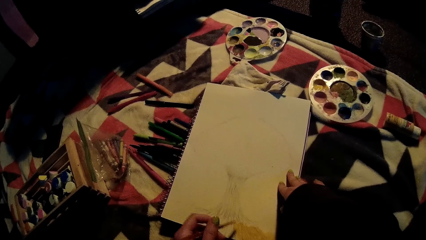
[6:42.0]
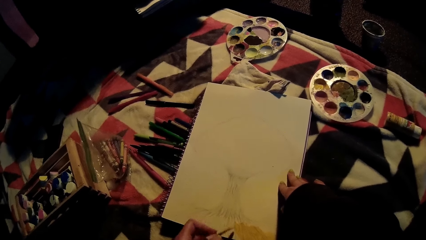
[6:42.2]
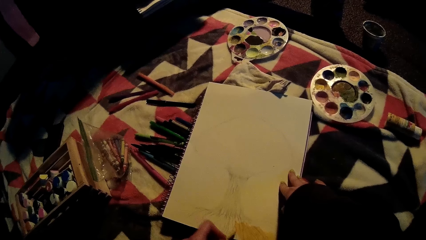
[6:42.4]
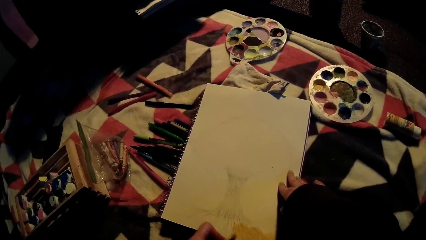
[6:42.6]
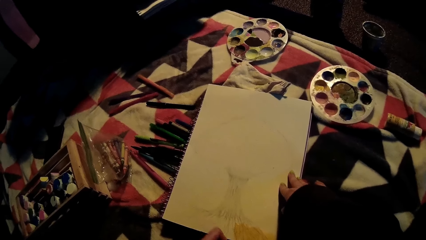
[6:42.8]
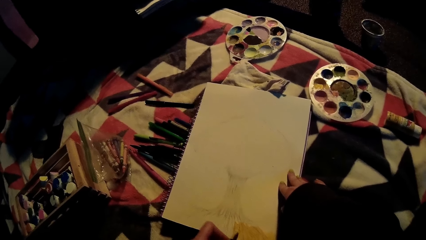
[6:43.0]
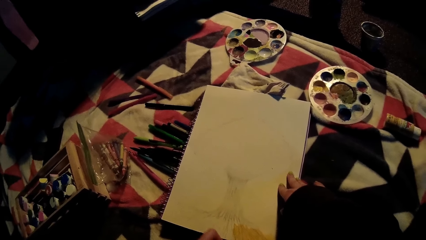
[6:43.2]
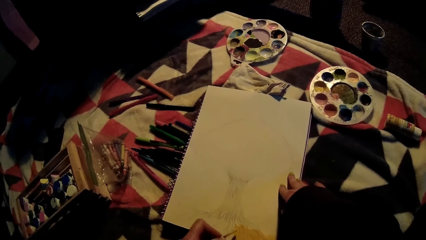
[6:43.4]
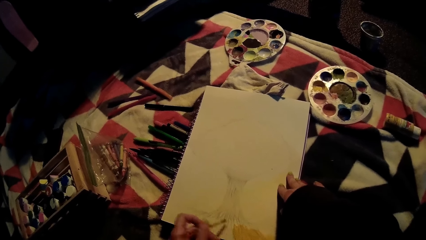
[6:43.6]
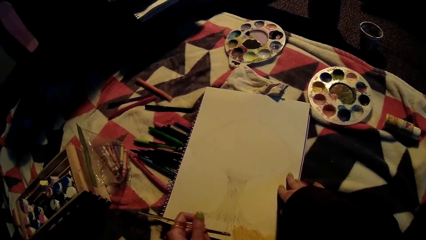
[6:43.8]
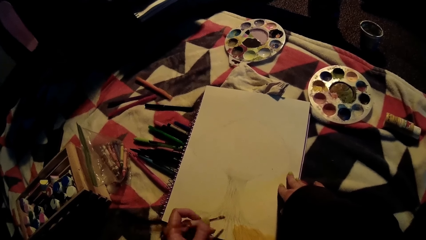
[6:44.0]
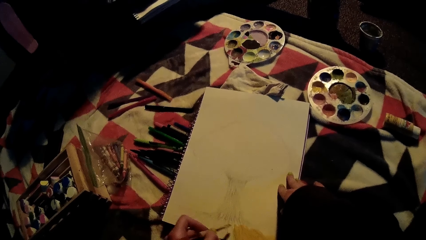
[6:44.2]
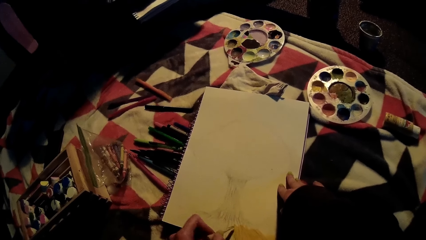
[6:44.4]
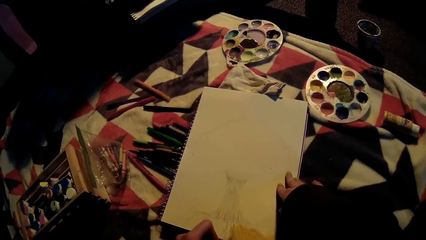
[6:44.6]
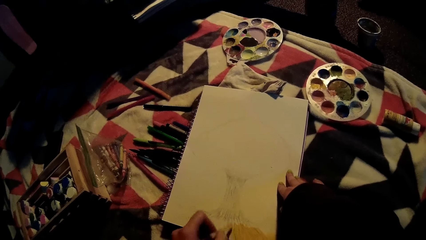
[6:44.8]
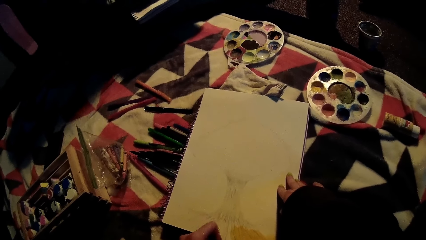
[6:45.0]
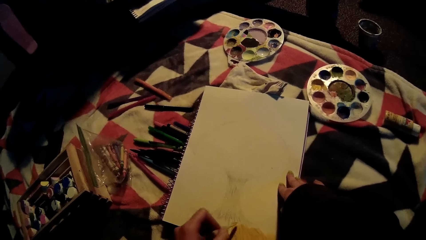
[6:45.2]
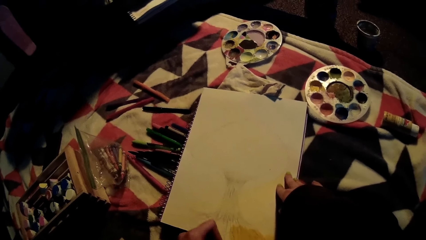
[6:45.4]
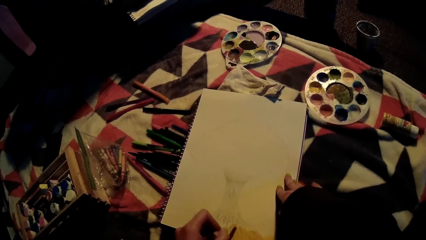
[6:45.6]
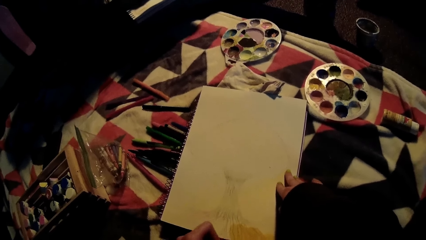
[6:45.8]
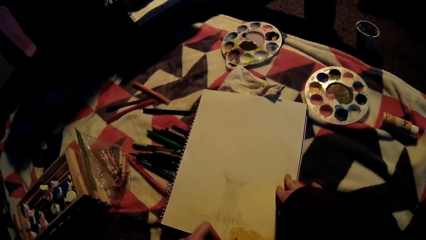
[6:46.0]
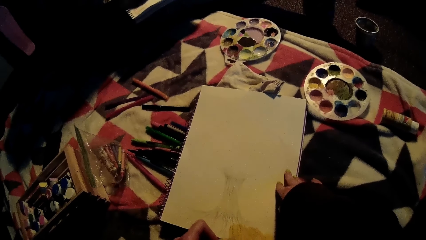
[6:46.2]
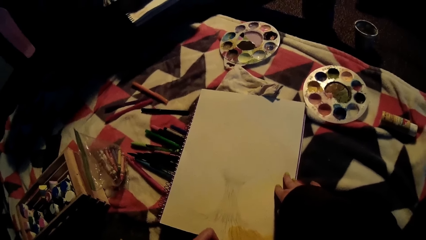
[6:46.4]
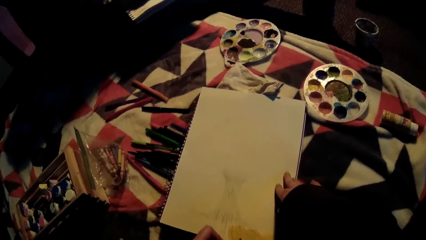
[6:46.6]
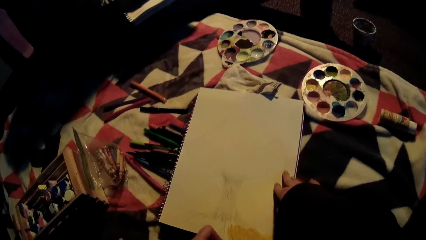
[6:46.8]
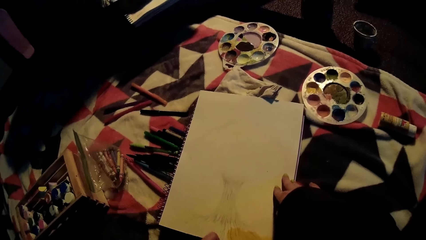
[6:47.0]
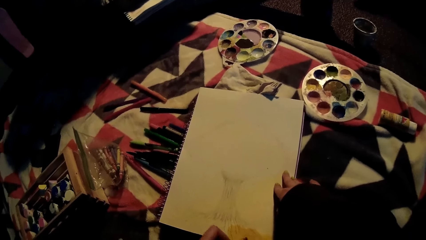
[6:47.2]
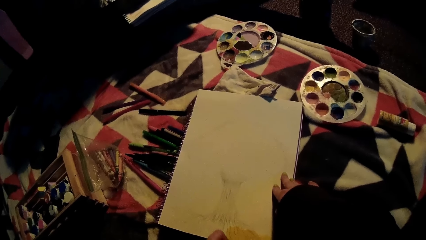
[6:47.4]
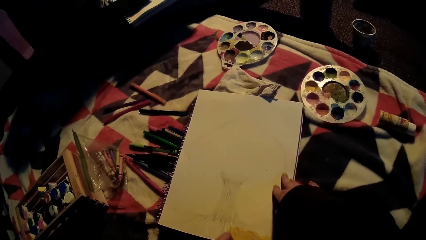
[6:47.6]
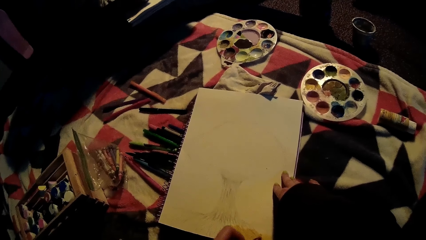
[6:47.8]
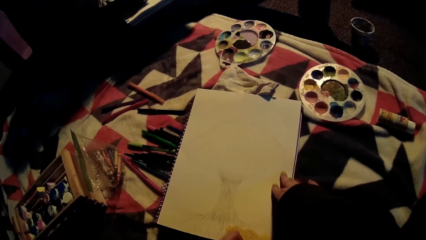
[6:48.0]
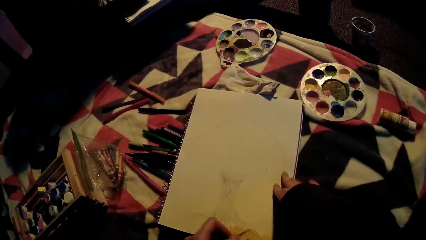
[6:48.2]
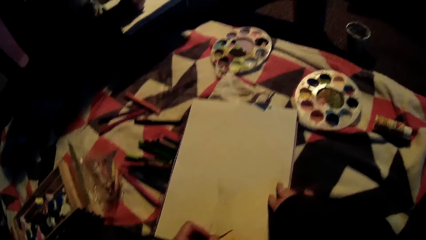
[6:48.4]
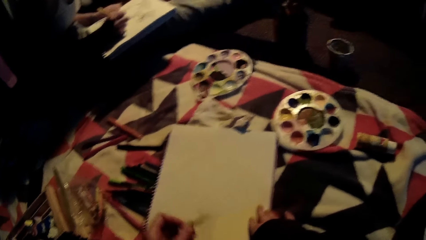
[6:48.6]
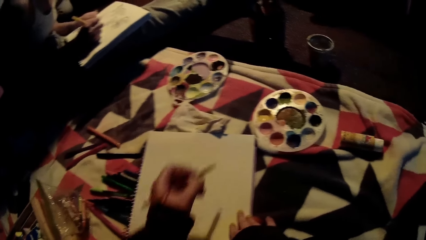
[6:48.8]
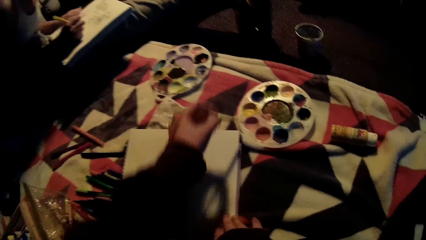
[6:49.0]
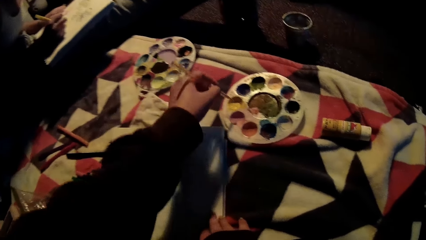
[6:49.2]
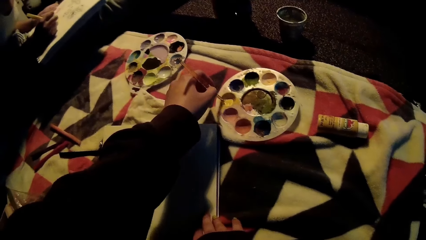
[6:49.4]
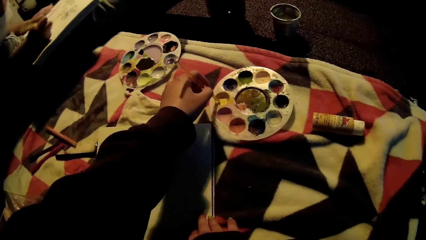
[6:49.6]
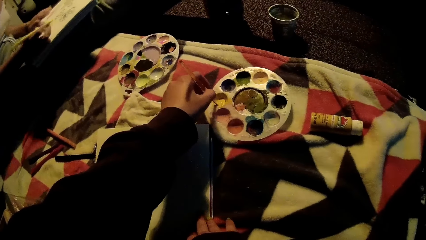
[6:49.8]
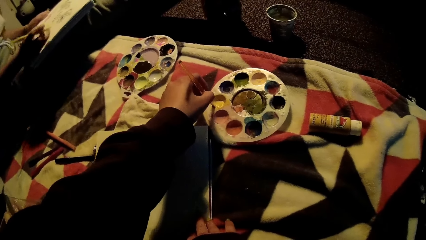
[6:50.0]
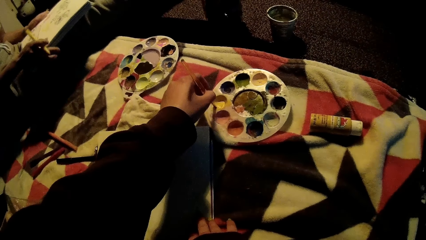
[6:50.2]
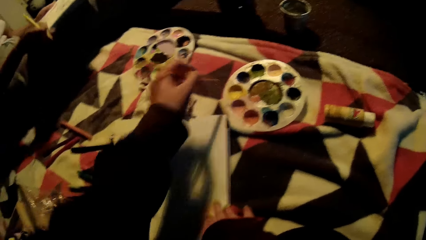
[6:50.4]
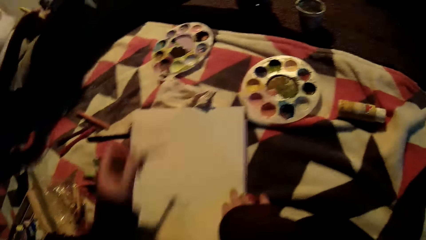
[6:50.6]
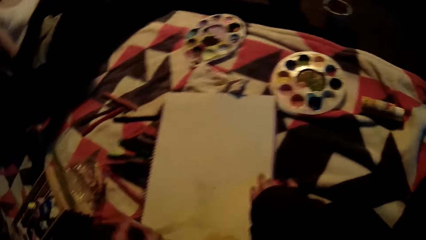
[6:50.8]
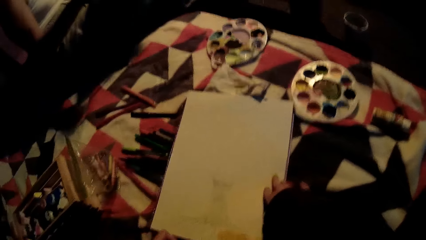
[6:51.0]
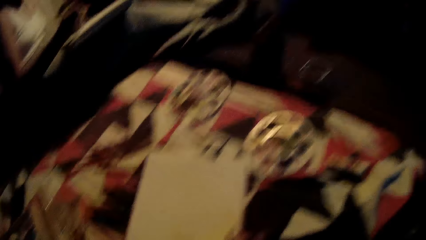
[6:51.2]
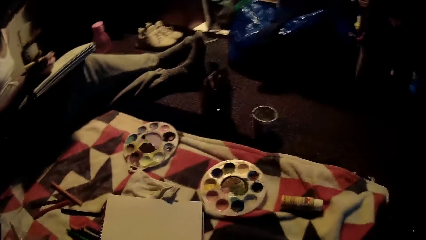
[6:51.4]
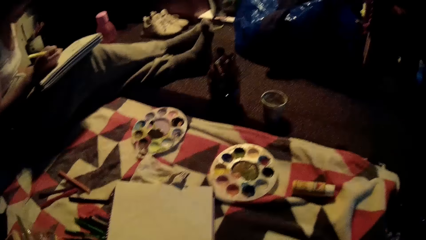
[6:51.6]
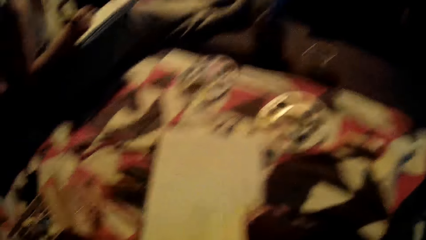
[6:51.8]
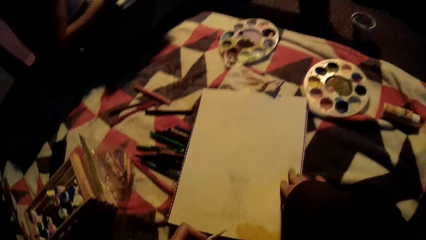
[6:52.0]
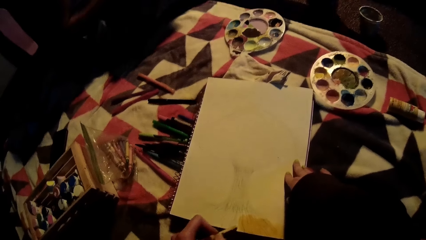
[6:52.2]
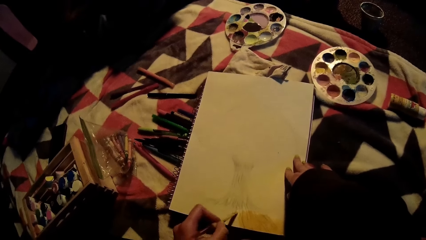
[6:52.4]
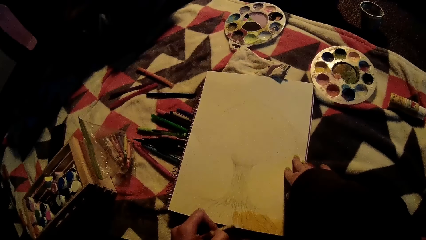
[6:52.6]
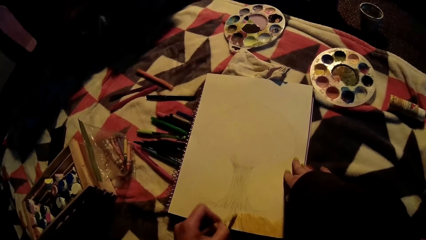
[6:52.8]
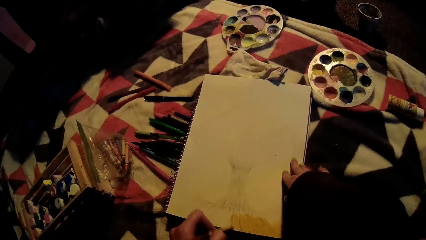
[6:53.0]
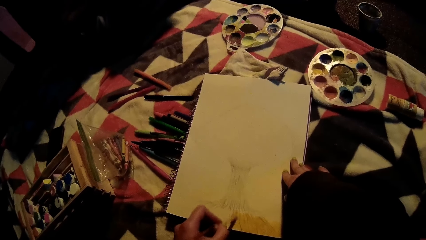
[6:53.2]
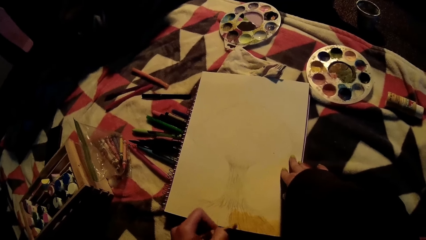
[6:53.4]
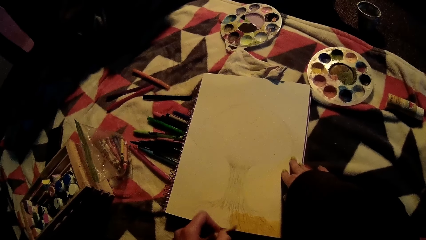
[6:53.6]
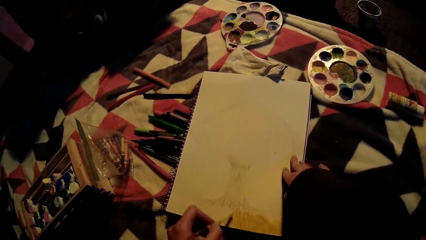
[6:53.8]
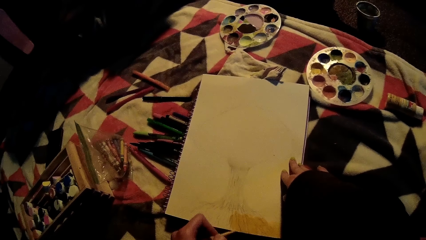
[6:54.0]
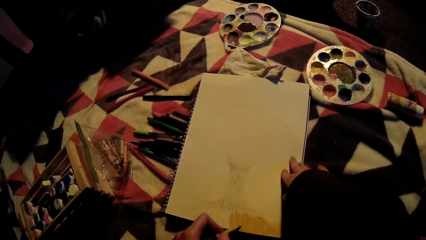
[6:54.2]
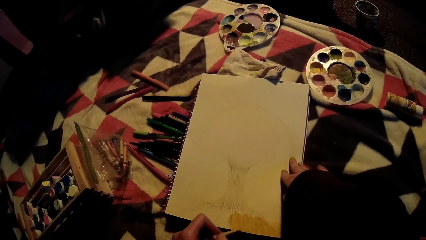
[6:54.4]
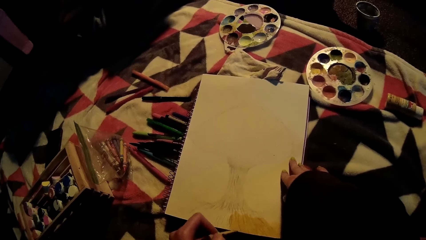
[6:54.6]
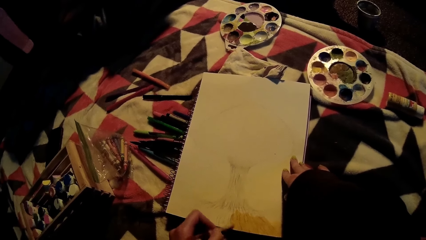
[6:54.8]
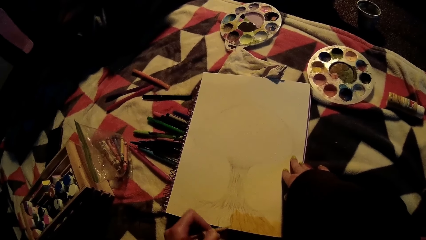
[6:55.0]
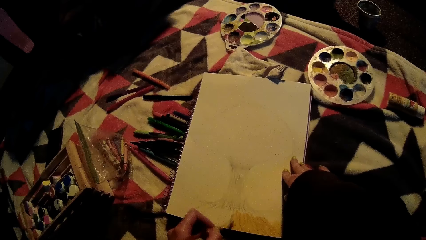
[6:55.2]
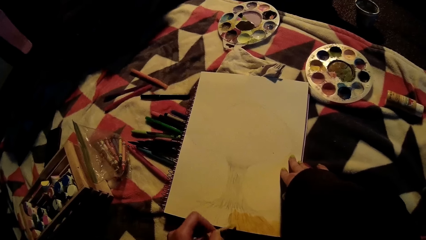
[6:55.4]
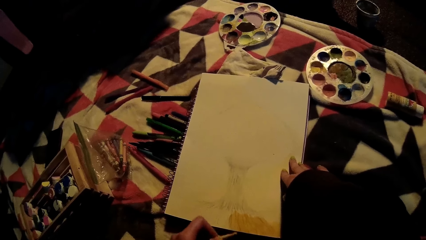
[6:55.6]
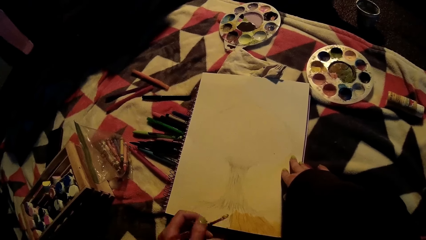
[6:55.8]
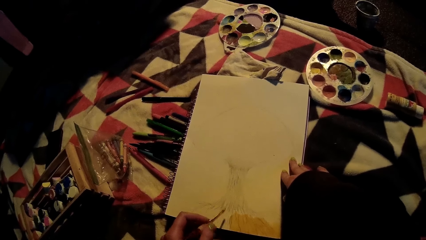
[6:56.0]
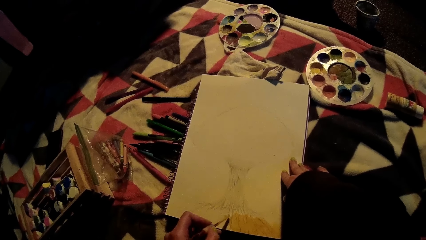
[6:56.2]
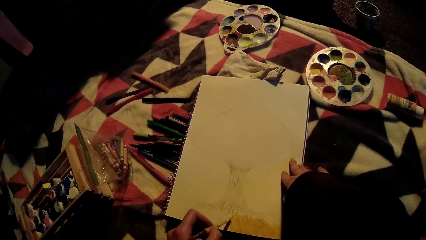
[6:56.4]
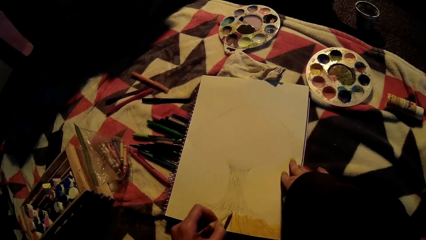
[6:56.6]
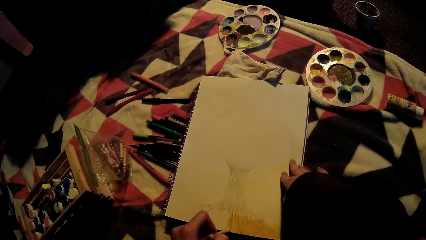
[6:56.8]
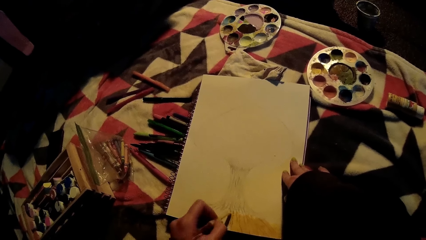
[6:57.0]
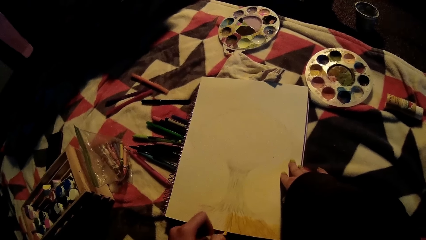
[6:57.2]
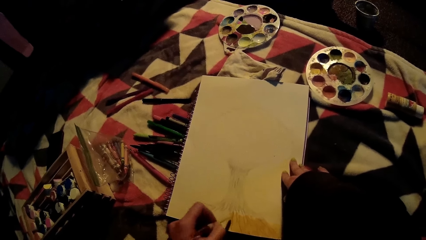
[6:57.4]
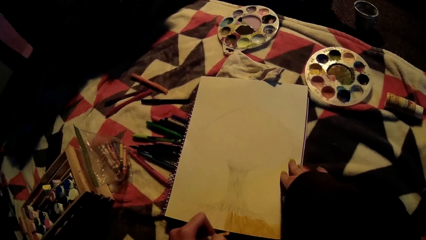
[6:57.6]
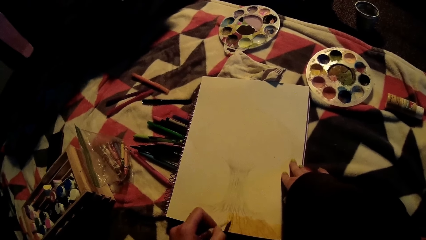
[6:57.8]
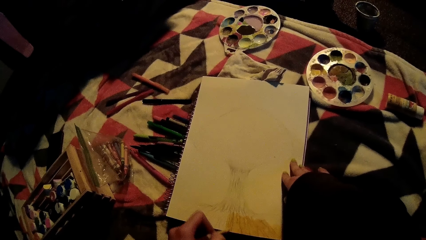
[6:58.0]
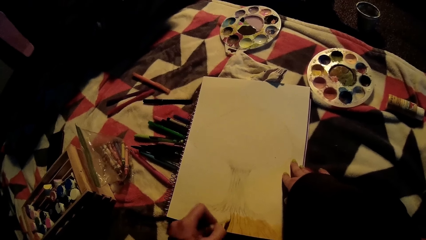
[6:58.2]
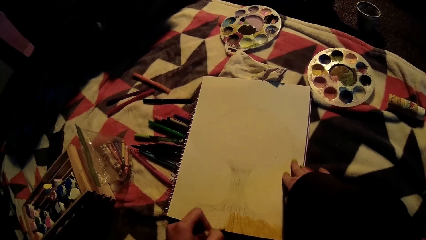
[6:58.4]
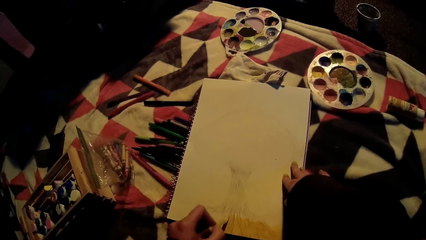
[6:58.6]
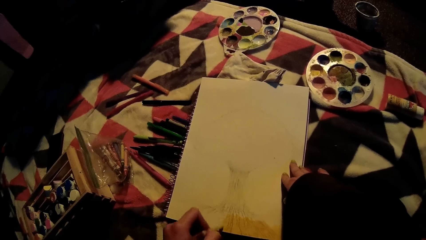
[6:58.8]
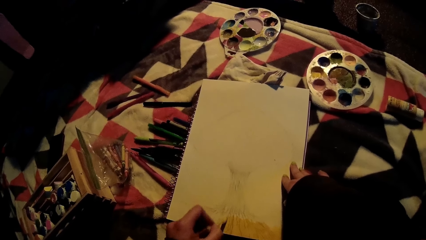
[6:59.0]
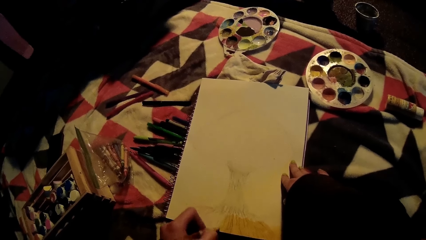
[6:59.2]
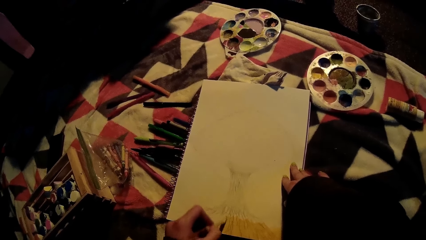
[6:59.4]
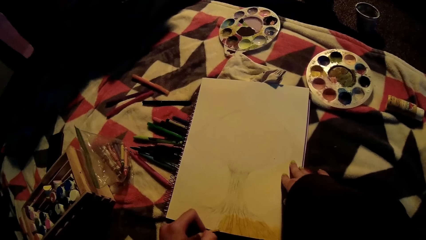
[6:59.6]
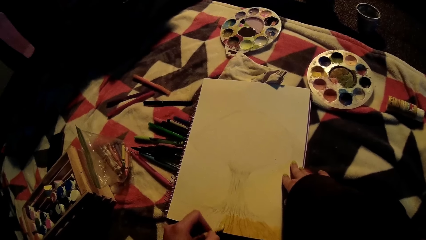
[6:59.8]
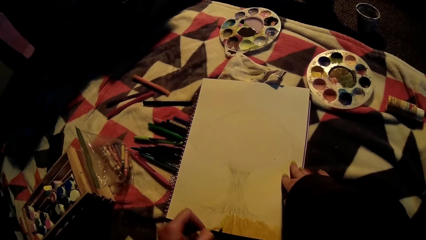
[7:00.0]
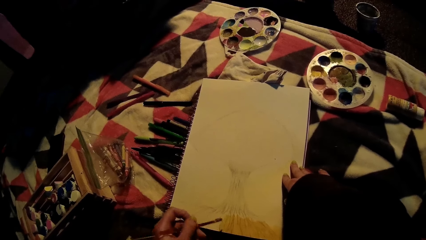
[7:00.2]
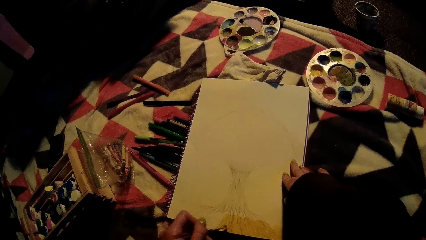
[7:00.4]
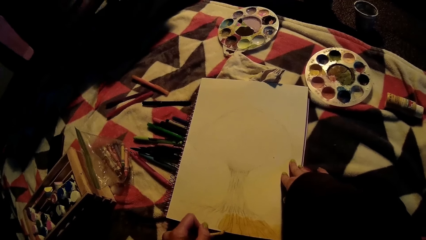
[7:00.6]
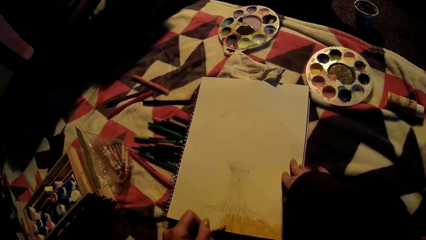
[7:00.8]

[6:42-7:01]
The camera wearer dips the paint brush in a yellow color on the palette with her left hand. She paints on the sketch pad with the paint brush in her left hand.
